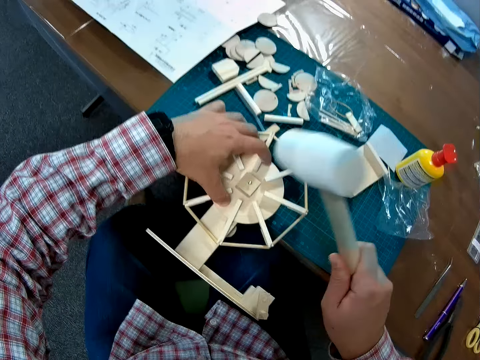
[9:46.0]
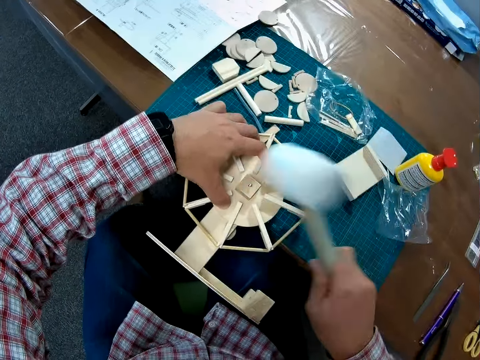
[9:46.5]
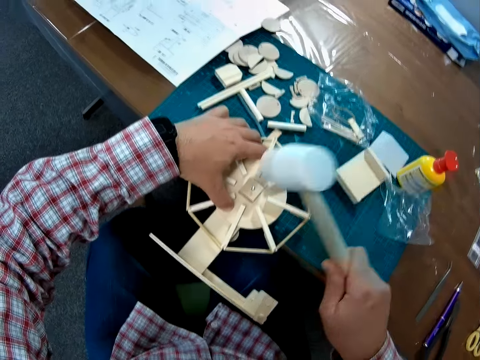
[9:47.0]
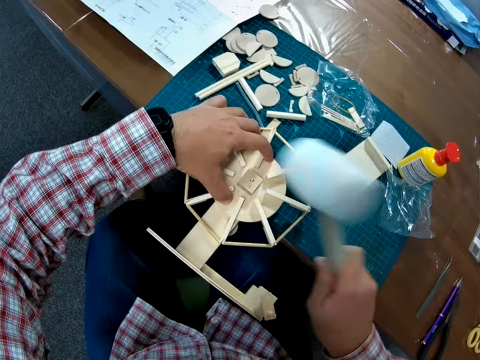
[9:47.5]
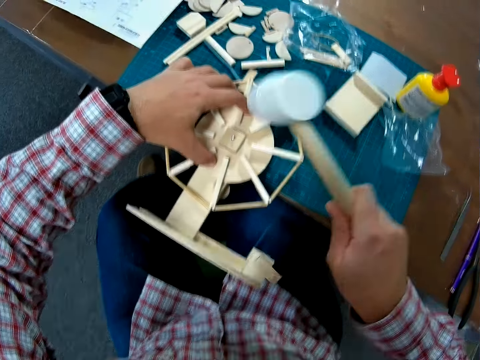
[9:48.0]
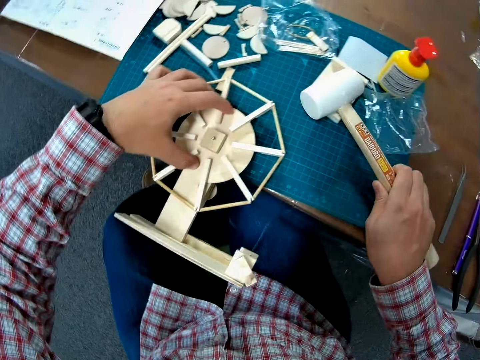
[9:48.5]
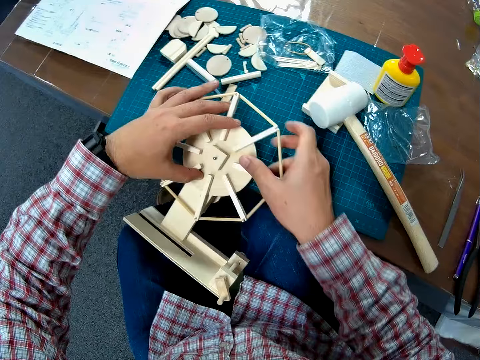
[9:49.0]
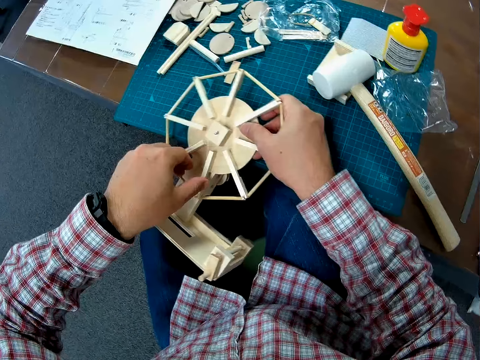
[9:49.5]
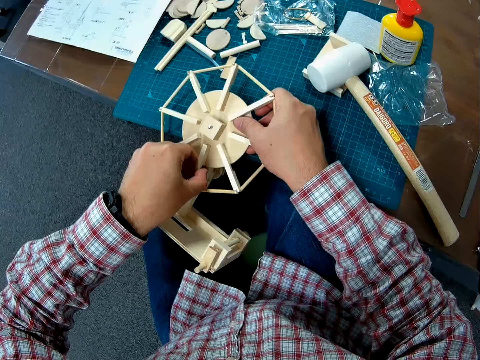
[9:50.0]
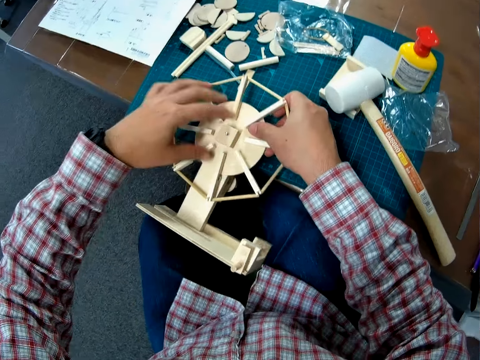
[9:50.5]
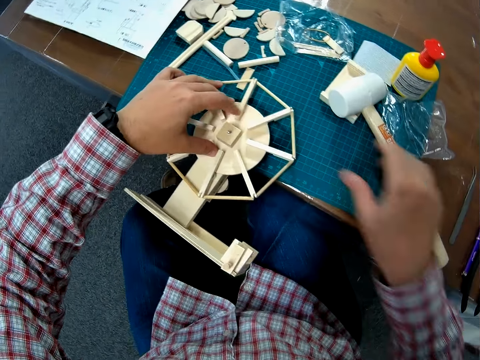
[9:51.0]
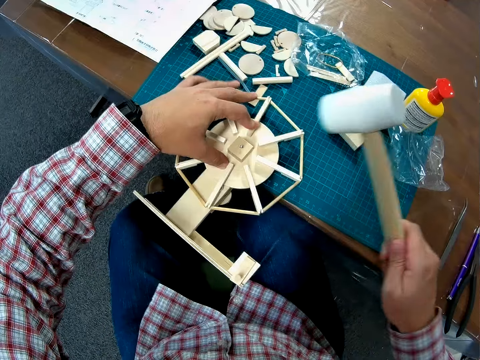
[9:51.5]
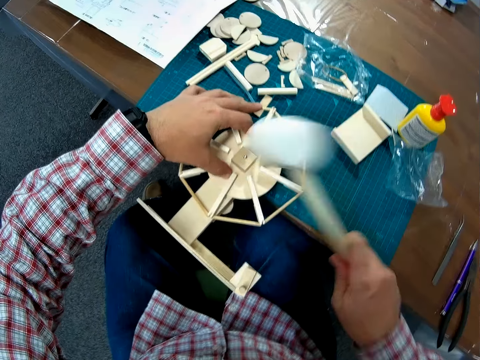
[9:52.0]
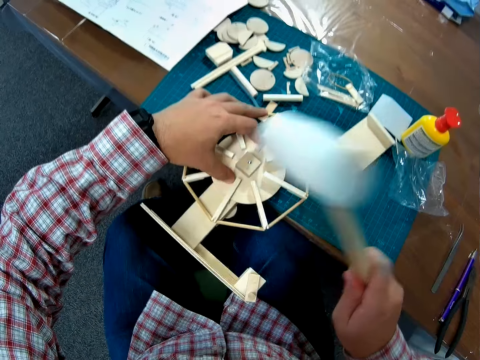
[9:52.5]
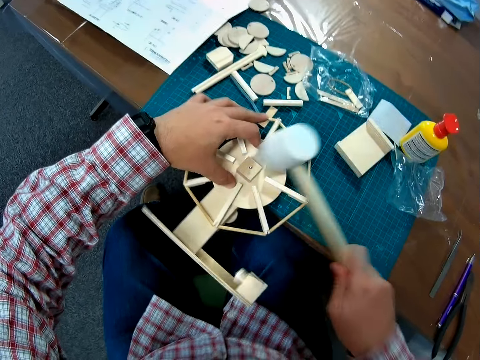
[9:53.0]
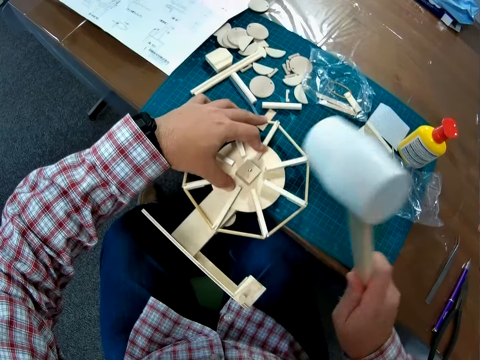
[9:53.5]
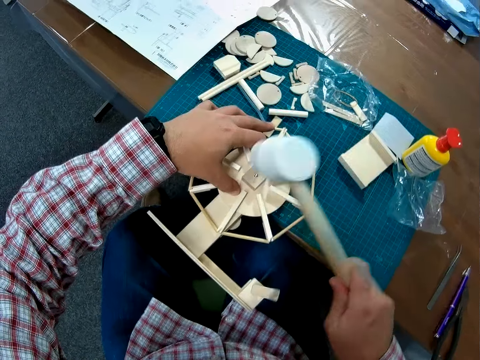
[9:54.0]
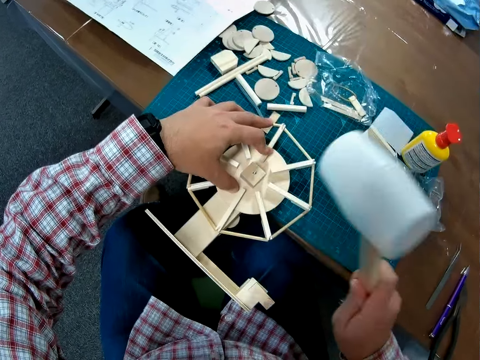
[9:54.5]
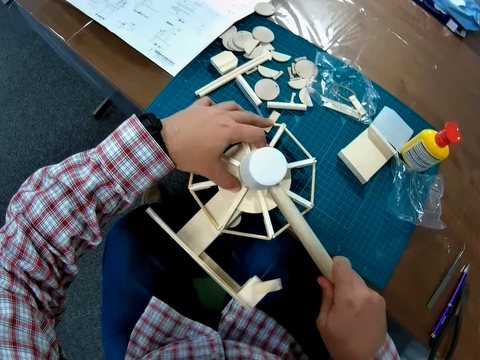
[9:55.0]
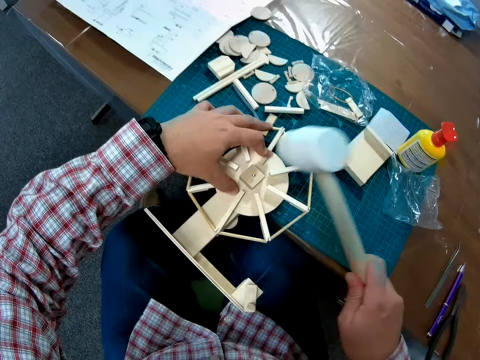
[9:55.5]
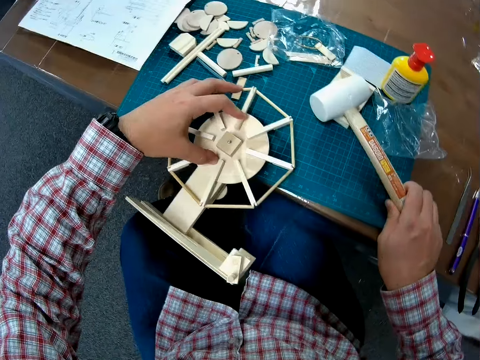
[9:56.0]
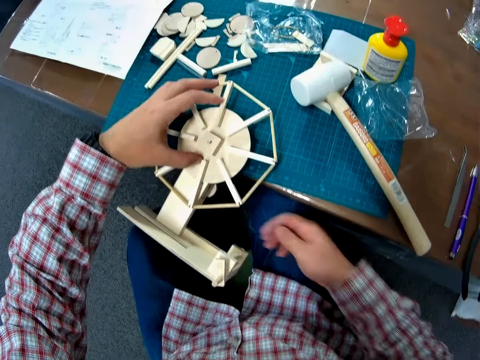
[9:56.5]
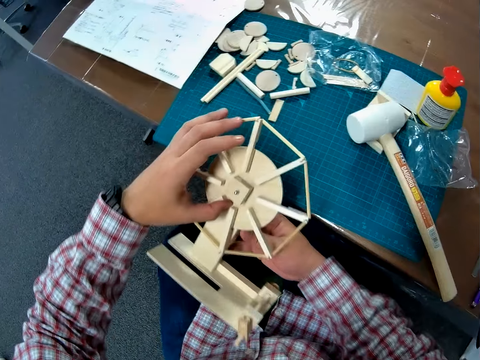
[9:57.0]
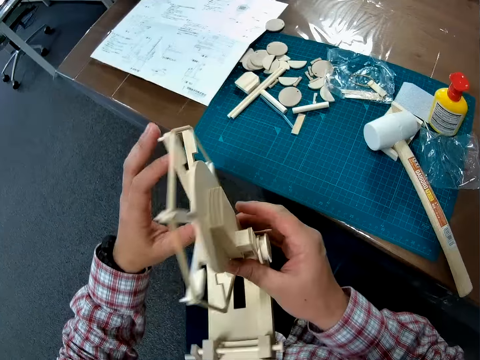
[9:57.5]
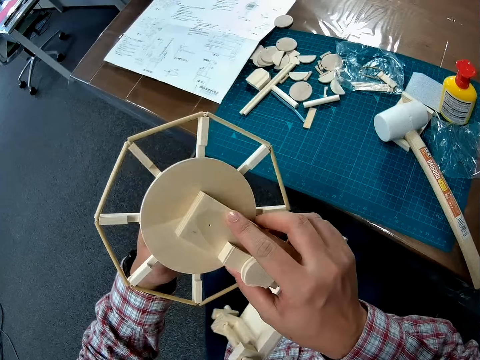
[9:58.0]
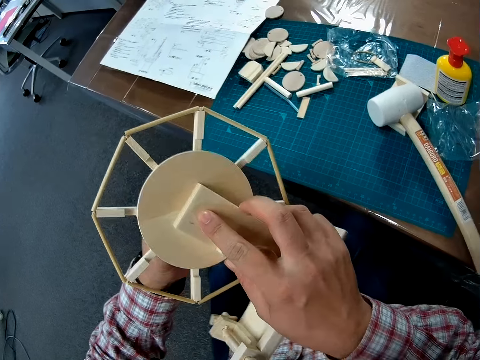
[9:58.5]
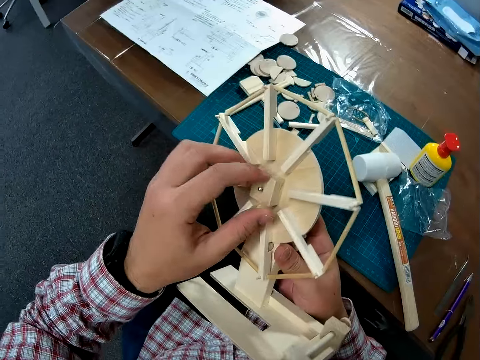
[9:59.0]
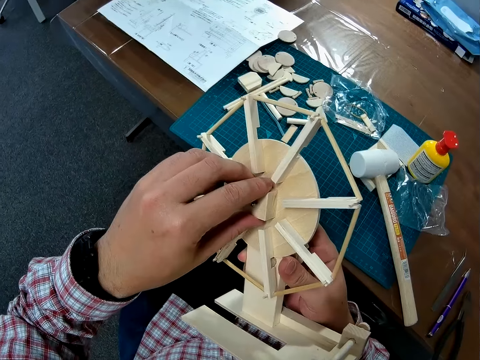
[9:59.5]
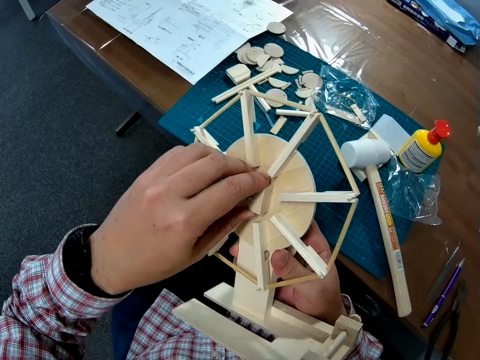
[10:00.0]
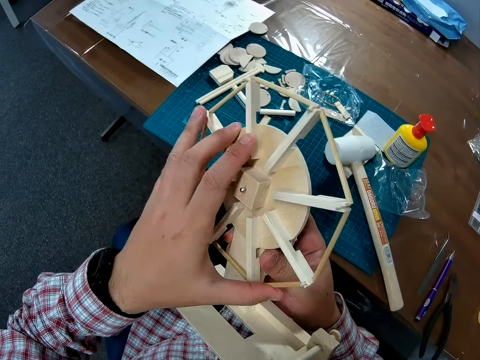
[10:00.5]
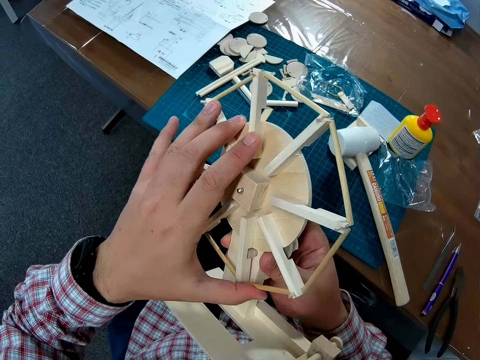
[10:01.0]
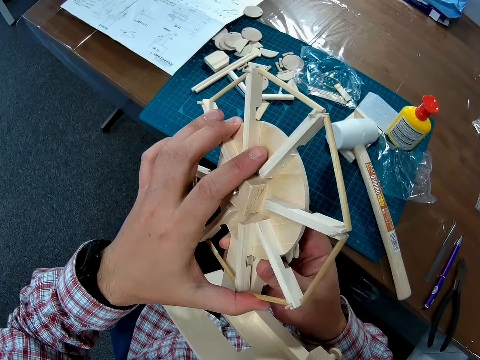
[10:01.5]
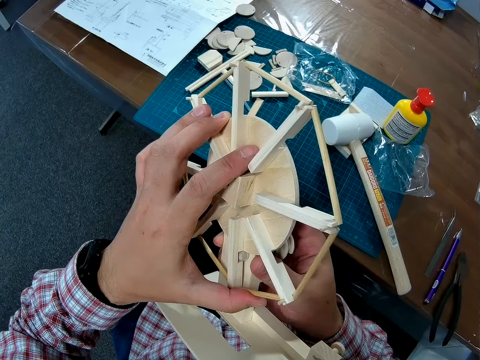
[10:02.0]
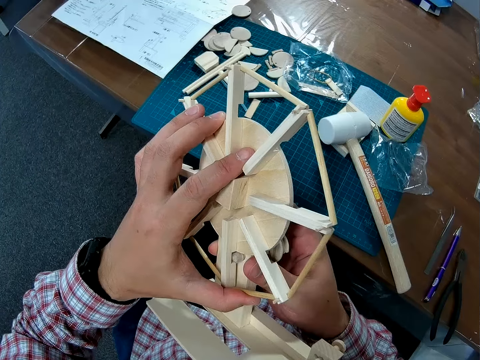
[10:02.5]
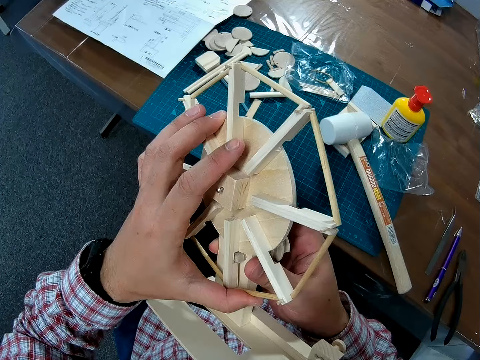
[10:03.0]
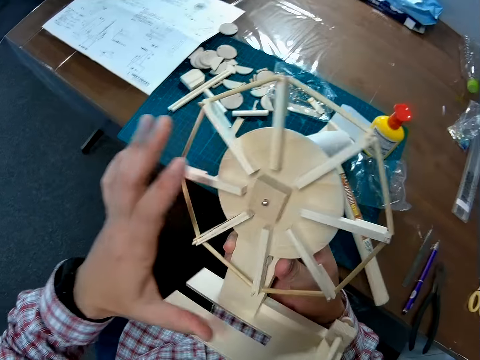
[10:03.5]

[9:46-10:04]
The camera wearer drops the wooden hammer on the table. They adjust the wind mill parts. They touch something. They pick up the hammer from the table. They hit the nail on the wind vane of the wind mill with the wooden hammer. They place the hammer on the table. They adjust the parts of the wind mill. They pick something from the table.

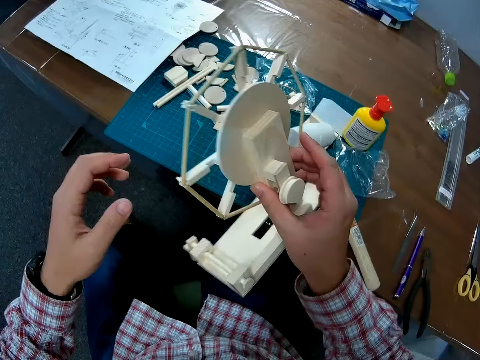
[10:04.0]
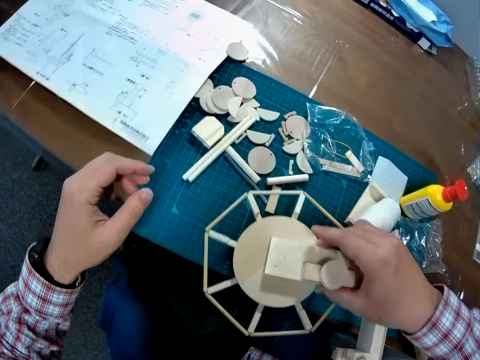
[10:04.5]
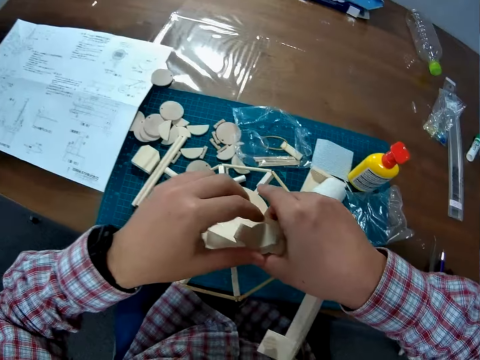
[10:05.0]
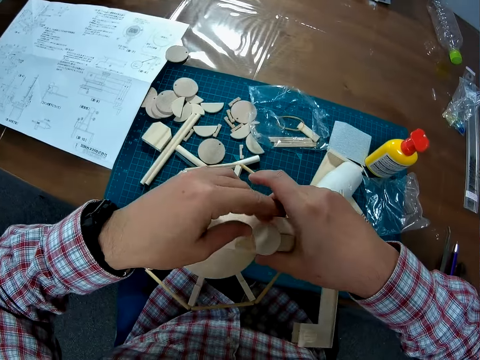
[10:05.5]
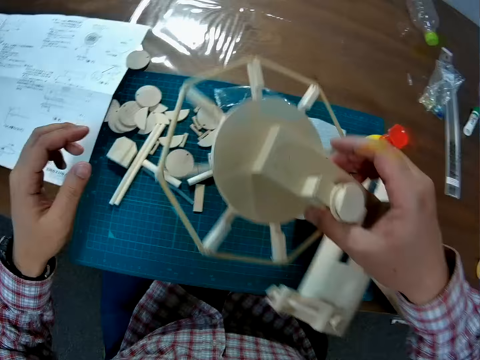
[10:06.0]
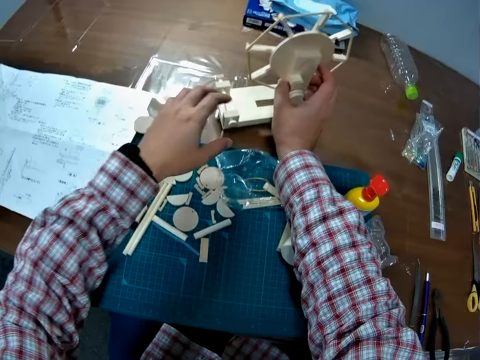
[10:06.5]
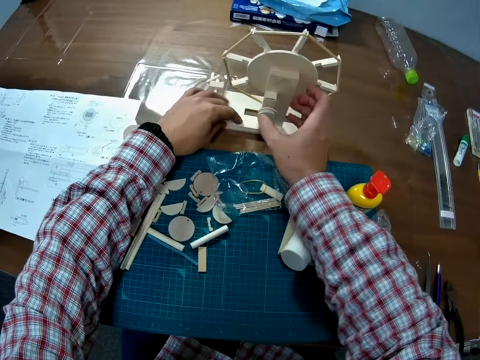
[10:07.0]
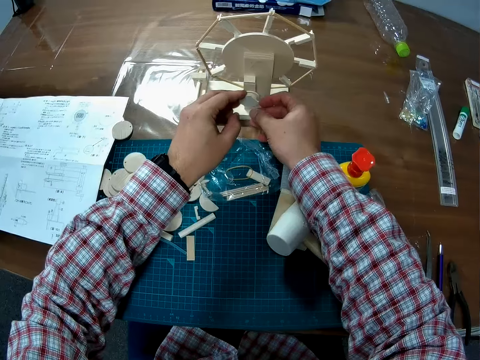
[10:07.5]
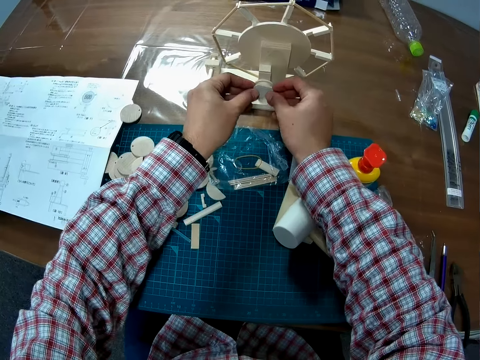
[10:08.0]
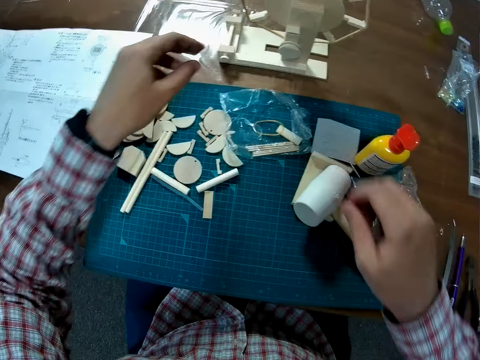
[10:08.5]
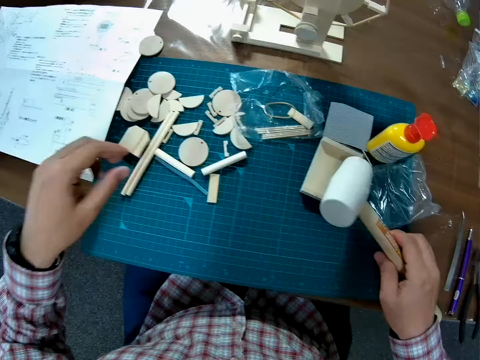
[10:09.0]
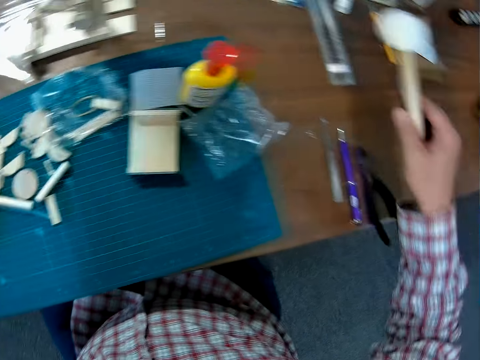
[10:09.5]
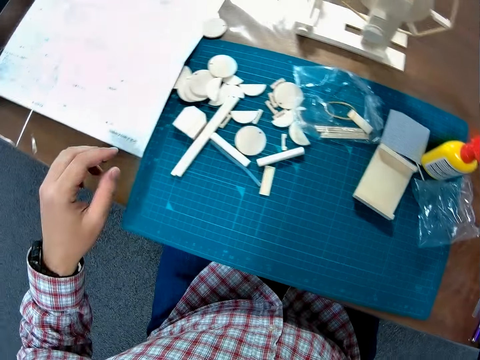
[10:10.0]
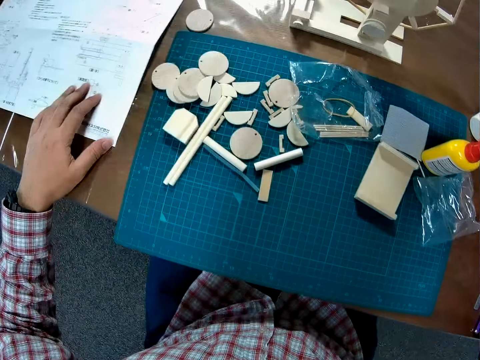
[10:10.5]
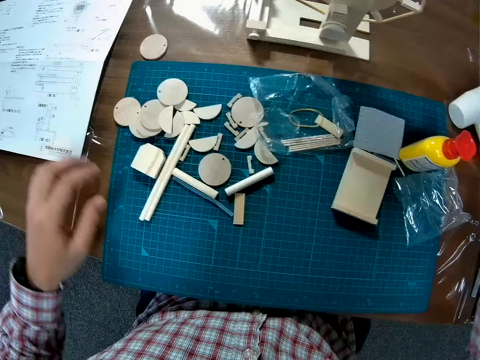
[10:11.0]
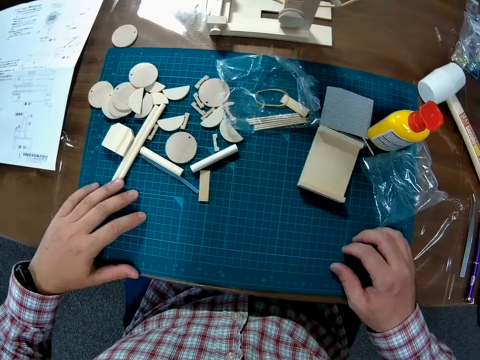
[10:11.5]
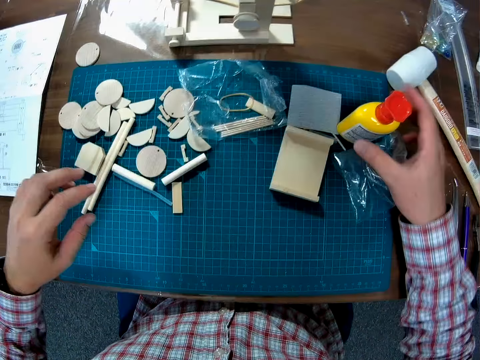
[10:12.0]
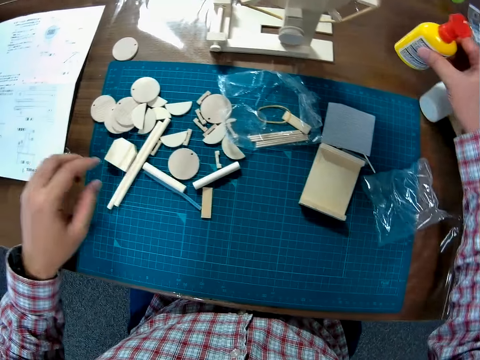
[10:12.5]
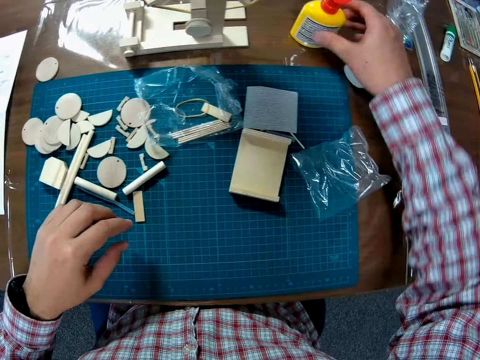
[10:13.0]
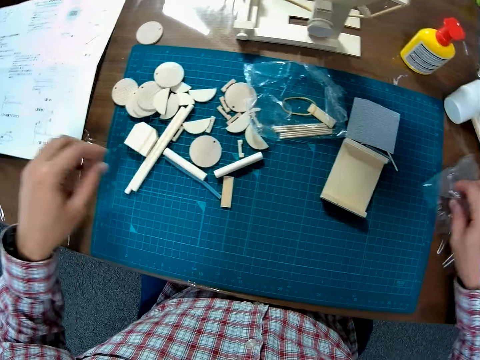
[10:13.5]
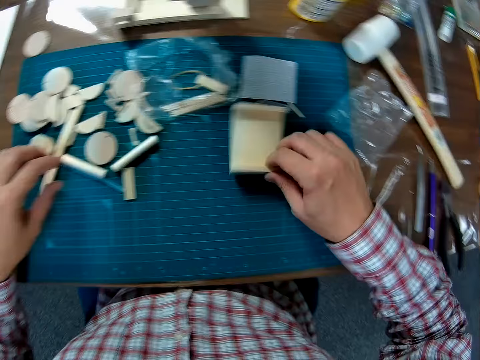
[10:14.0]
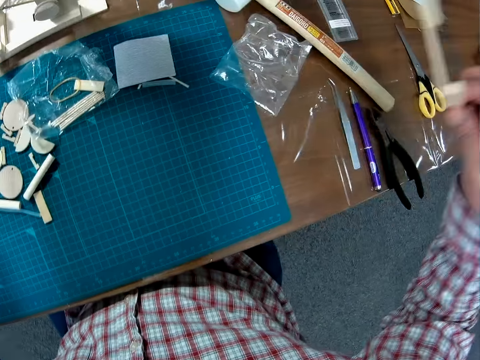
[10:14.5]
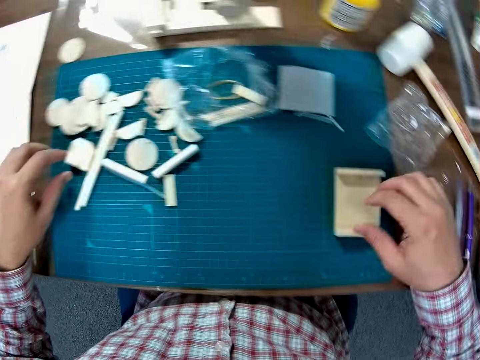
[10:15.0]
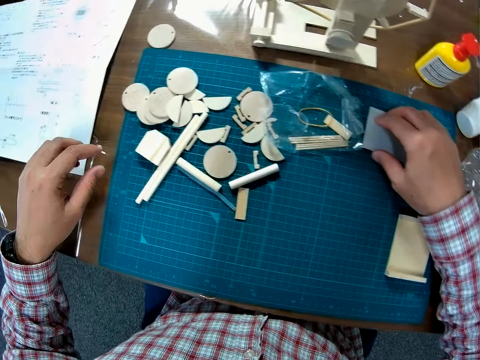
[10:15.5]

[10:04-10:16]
The camera wearer places the wind mill on the table. He turns a part at the back of the wind mill. He picks up the wooden hammer from the table. He drops the hammer on the table. He moves the manual with his left hand. He moves the work mat forward a bit. He picks up a glue bottle from the work mat. He places the glue bottle on the table. He picks up a piece of box. He moves a transparent pack from the table. He moves a wood piece on the table.
